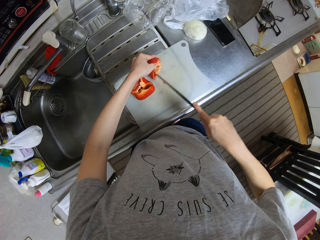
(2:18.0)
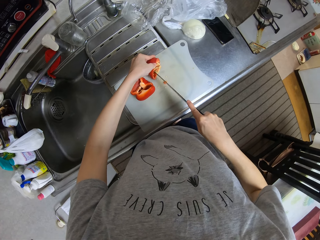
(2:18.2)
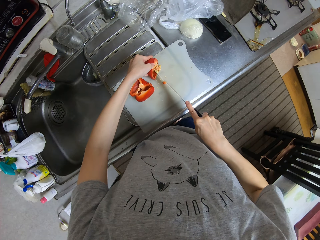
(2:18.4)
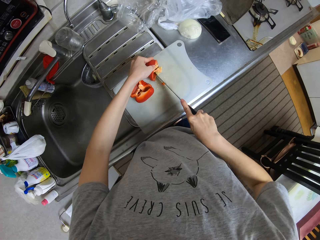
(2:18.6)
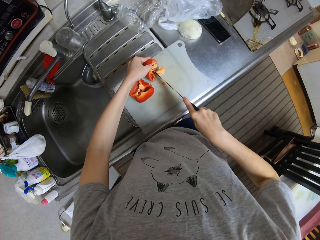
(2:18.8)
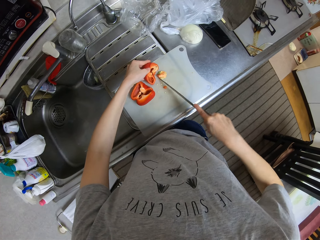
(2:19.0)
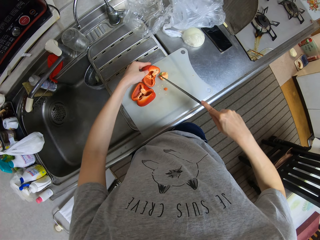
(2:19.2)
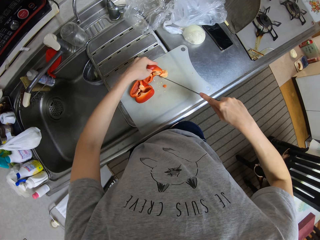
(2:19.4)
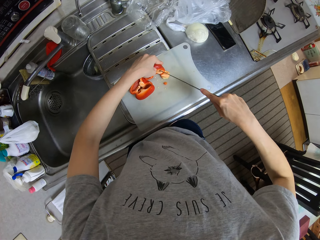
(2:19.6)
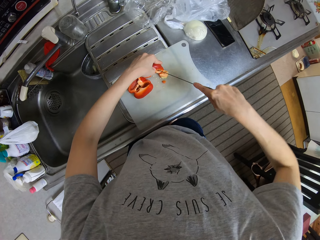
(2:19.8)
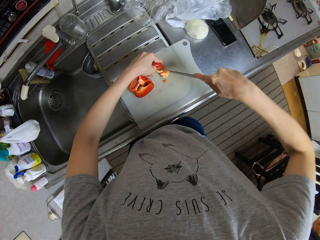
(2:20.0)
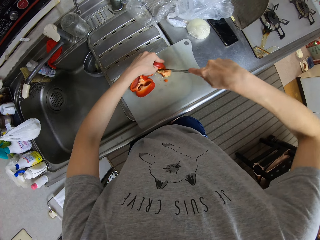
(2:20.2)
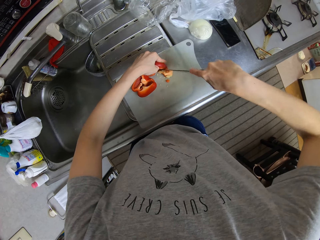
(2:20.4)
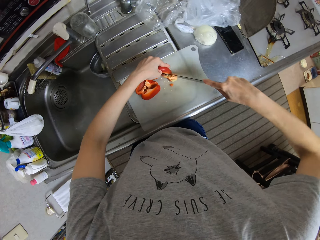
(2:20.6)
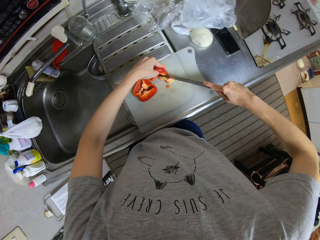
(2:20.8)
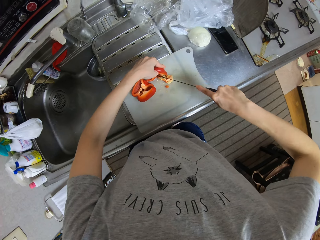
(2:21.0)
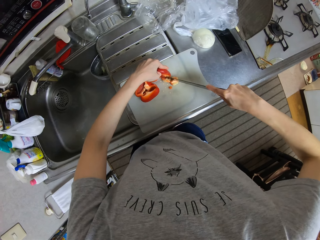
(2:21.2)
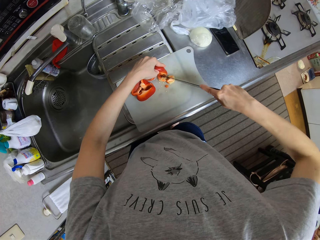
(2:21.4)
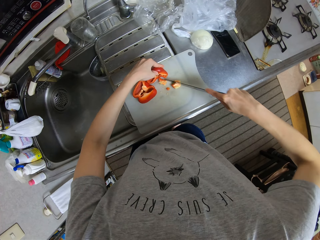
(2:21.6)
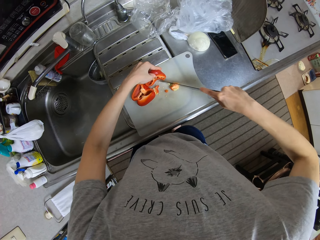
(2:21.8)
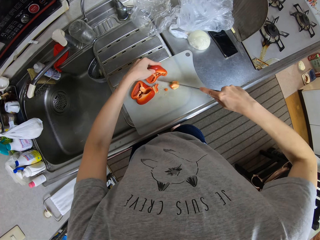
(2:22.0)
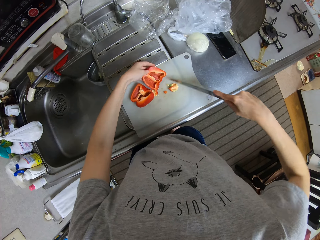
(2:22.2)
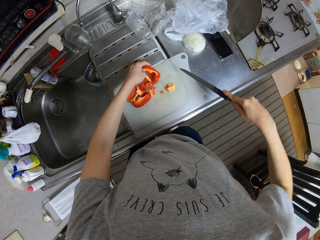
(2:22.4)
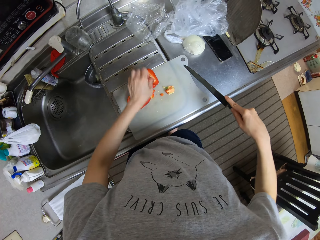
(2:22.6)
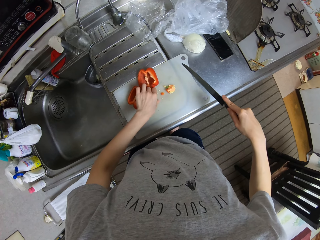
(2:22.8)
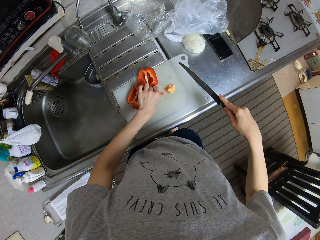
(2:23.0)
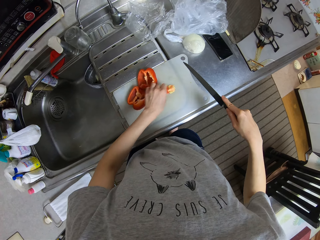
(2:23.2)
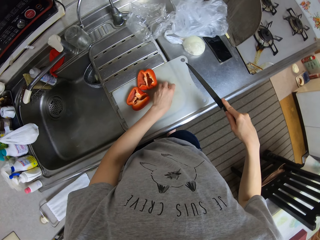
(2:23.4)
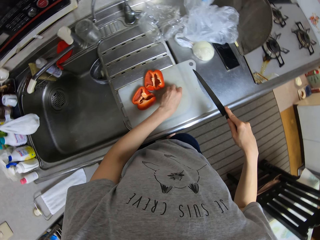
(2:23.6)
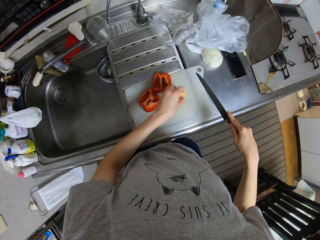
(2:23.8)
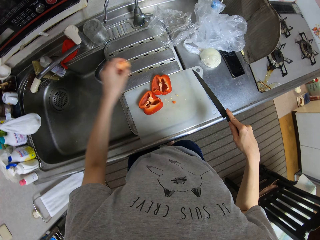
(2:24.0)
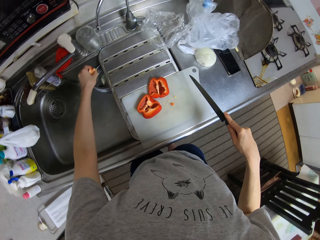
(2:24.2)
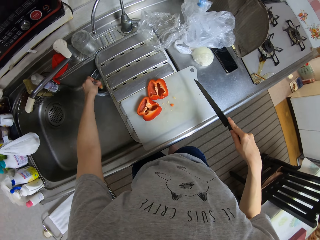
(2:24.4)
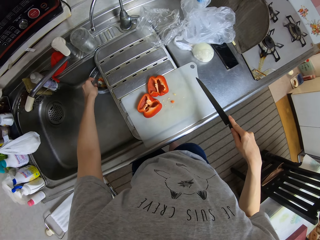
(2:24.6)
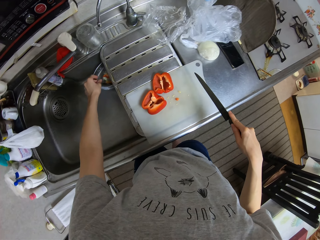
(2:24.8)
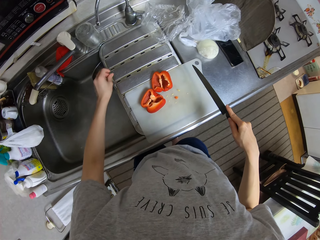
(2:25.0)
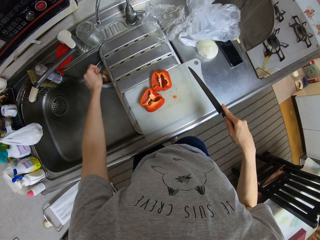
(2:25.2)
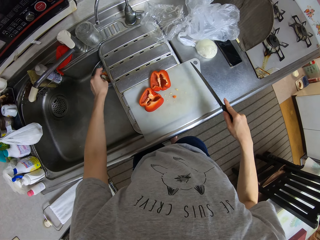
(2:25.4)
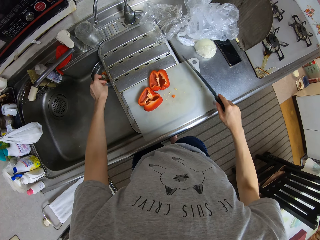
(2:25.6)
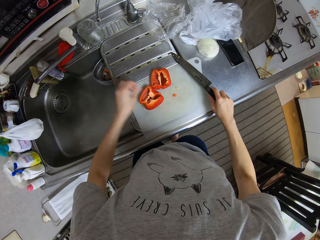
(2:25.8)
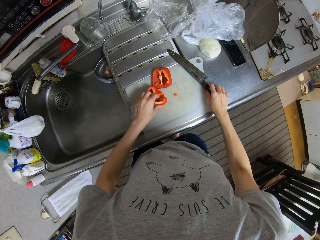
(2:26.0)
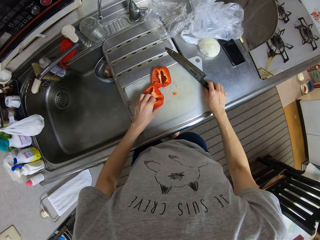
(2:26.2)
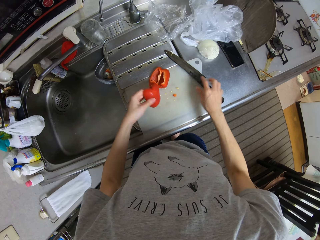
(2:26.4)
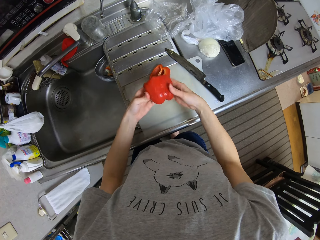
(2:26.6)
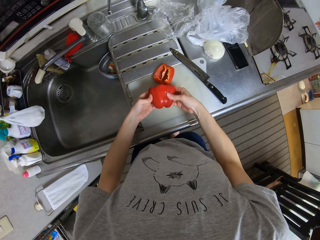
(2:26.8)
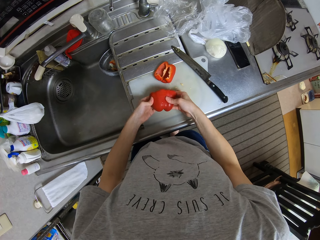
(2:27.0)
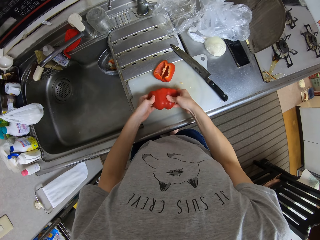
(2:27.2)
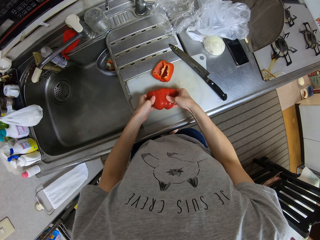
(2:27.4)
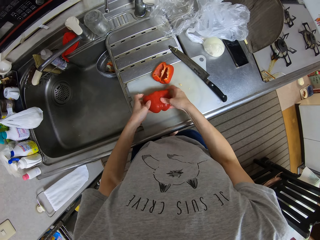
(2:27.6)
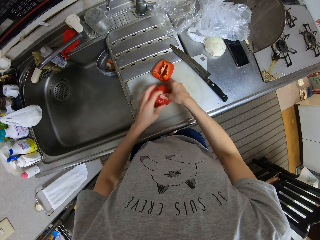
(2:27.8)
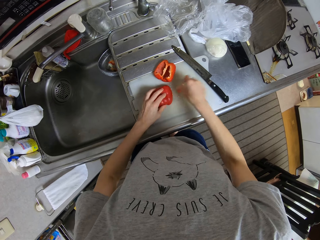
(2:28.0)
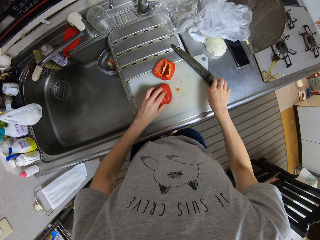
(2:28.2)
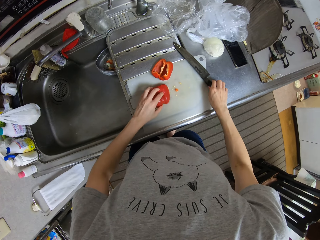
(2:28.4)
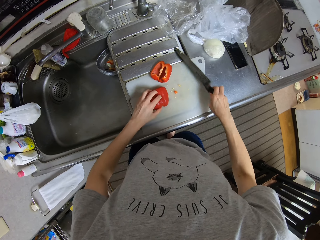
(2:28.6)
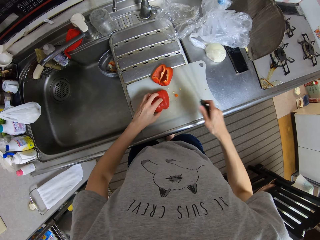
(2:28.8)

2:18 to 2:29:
The camera wearer picks pieces of bell pepper on the chopping board. They throw the pieces of bell pepper in a bowl in the sink. They put the knife on the chopping board. They pick a piece of bell pepper on the chopping board. They stretch the piece of bell pepper. They put the piece of bell pepper on the chopping board. They pick the knife on the chopping board.

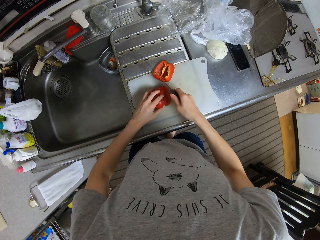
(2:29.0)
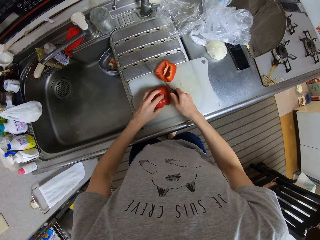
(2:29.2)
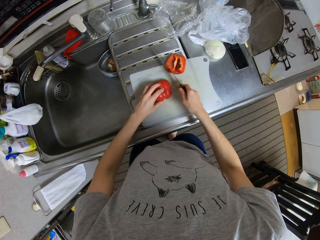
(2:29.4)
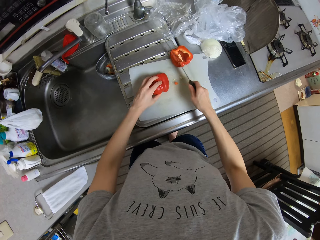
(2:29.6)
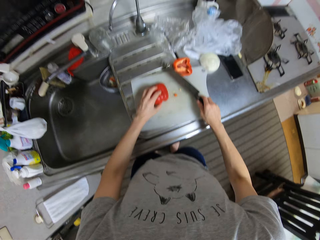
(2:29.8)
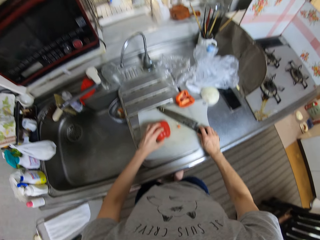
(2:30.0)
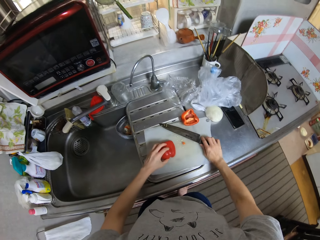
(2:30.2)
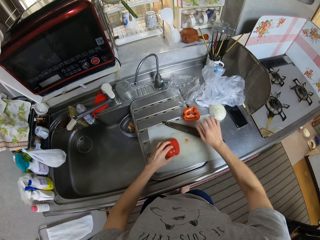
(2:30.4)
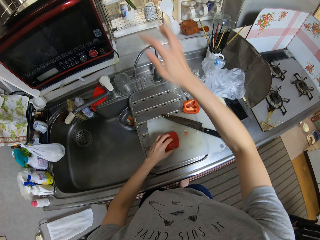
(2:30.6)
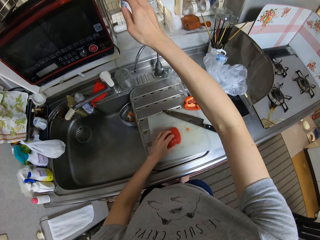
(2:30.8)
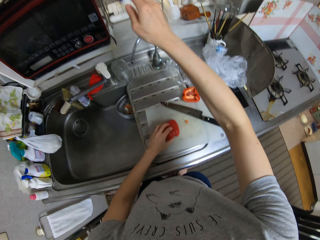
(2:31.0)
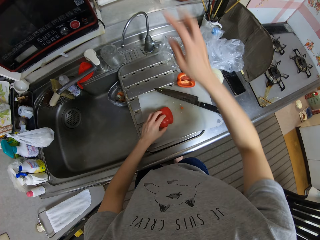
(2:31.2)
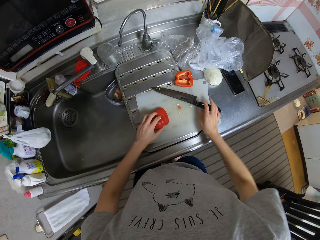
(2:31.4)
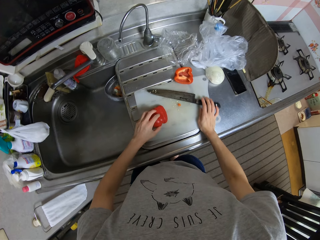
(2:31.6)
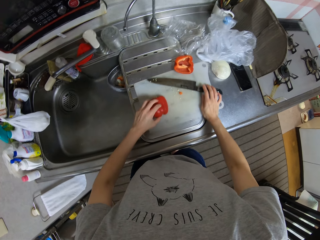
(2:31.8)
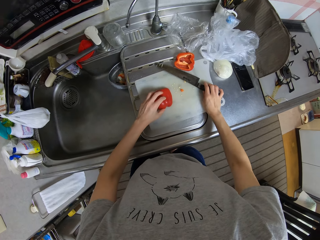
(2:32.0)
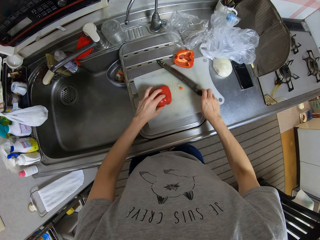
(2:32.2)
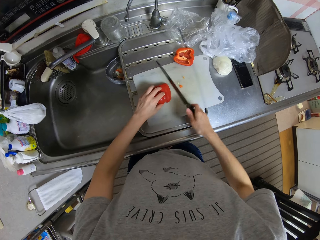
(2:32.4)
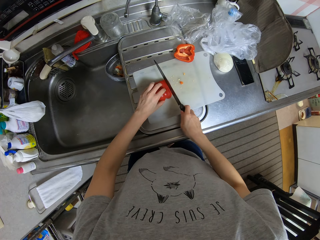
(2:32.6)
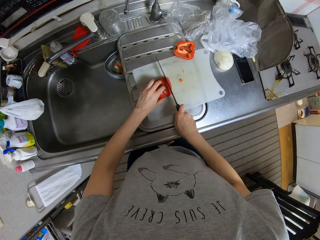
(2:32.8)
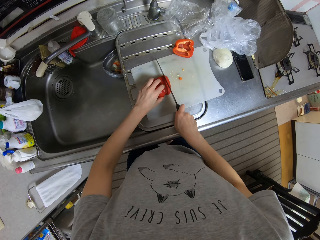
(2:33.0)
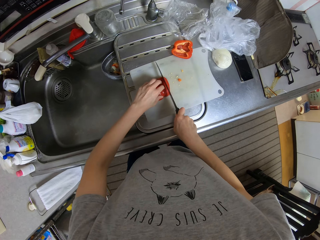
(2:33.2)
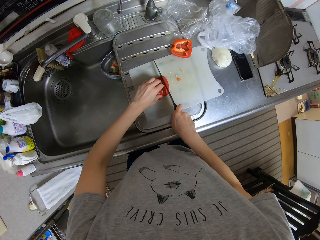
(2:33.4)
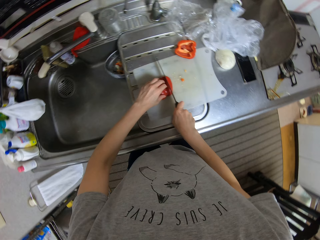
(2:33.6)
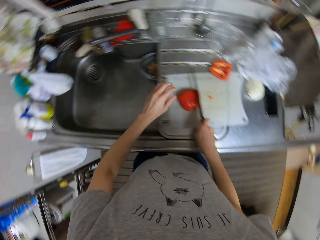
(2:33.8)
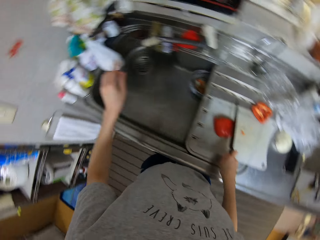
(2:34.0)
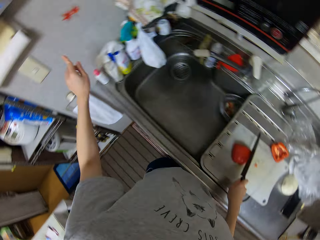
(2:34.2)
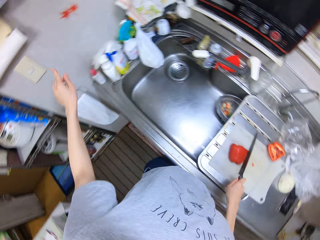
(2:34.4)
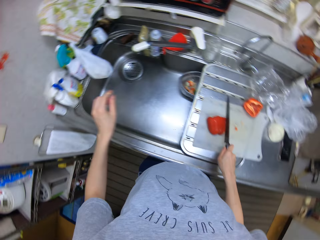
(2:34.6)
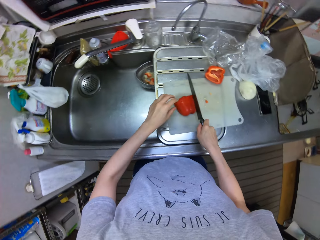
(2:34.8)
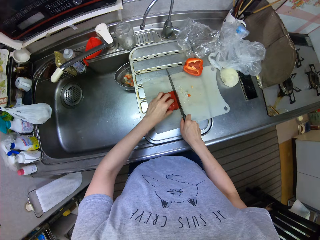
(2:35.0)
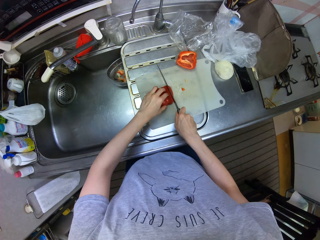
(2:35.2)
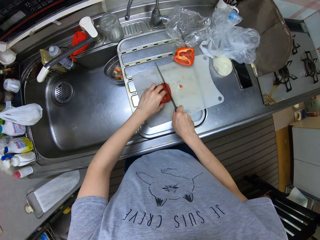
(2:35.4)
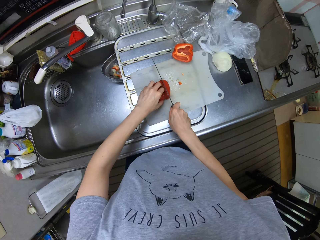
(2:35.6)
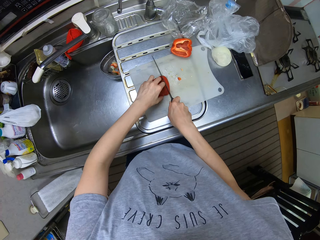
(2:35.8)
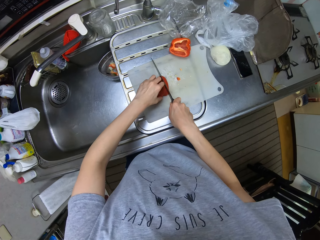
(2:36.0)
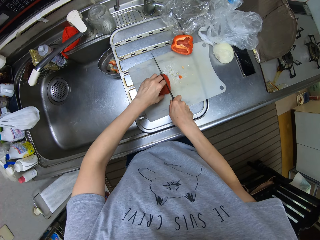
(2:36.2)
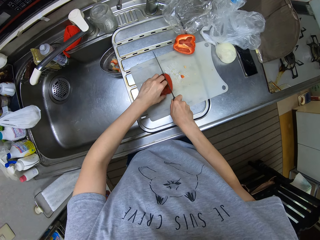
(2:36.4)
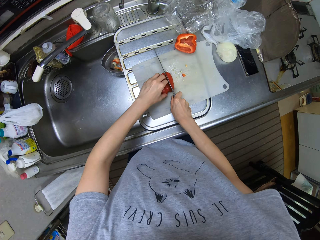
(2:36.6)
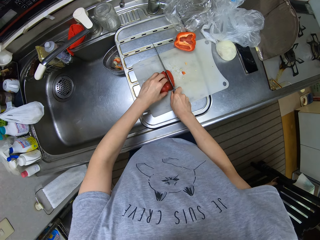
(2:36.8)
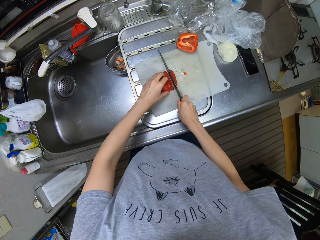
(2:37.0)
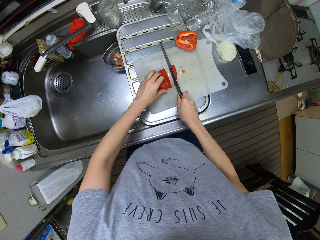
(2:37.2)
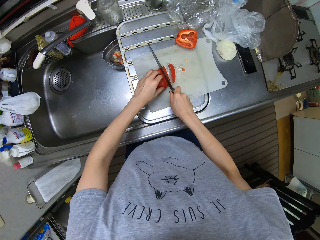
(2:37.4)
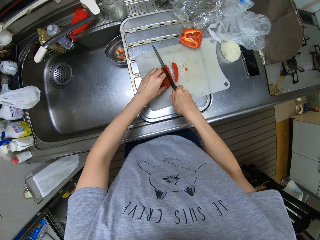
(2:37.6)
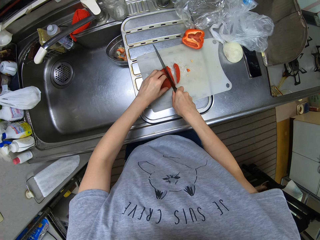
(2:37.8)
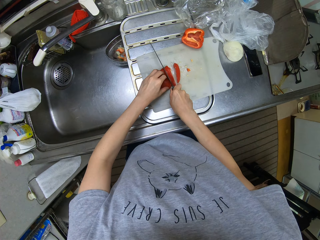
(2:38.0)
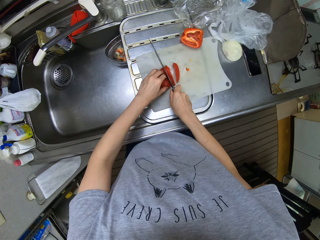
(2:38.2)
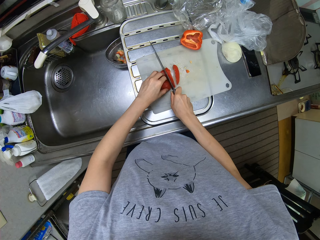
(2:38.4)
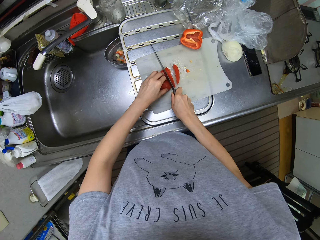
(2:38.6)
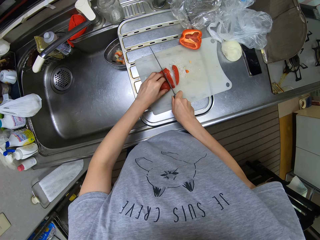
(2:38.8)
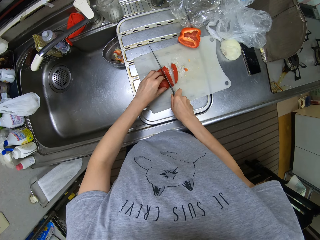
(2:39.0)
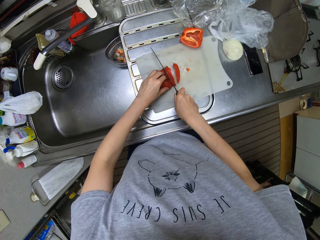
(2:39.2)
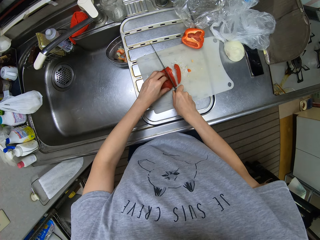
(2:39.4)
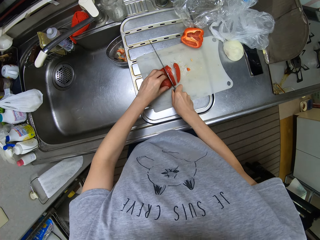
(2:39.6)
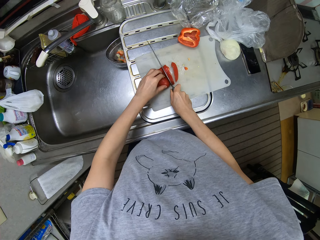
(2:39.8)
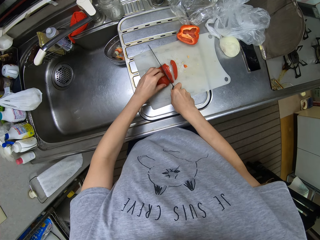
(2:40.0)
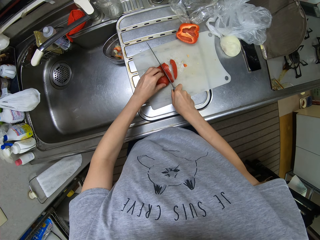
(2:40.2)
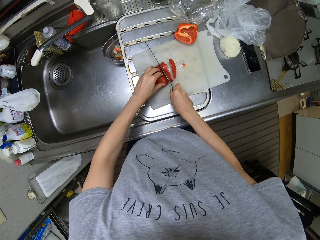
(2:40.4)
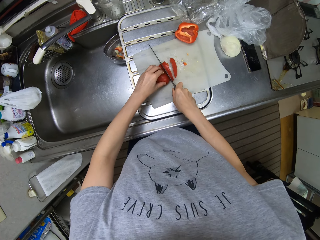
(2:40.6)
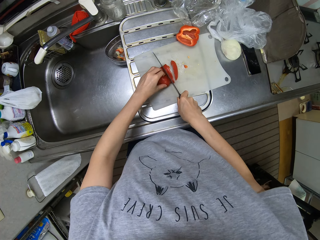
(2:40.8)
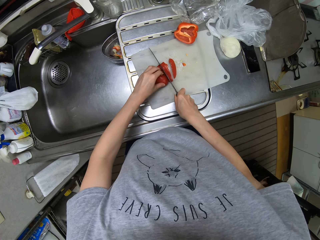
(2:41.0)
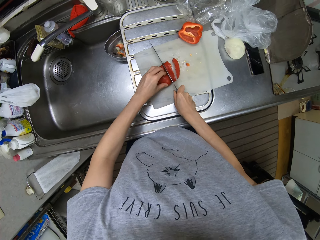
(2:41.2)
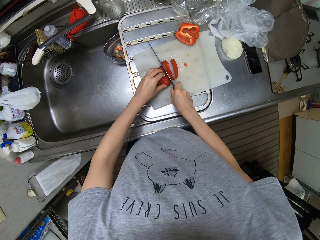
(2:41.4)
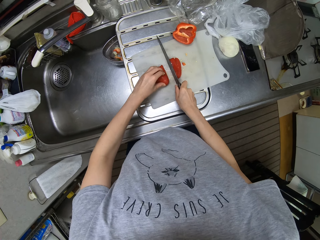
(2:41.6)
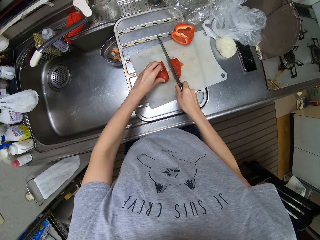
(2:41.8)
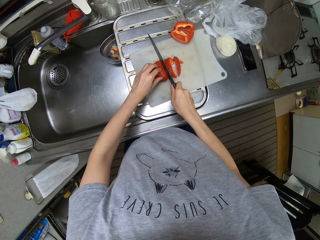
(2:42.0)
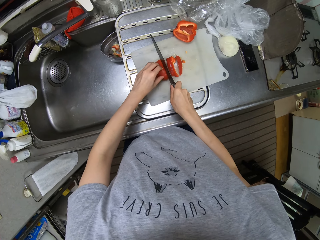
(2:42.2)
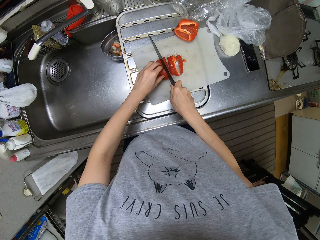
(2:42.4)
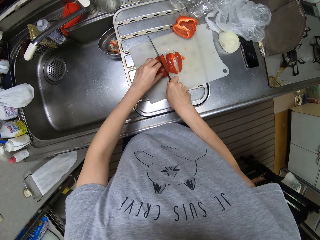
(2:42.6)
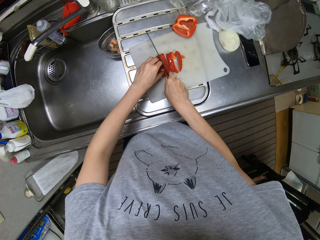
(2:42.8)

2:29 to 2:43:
The camera wearer moves the chopping board on the countertop. She puts the knife on the chopping board. She pulls a light switch with her right hand. She holds a sieve handle on the dishrack. She moves the chopping board on the countertop. She picks the knife on the chopping board. She cuts the bell pepper into smaller pieces on the cutting board with the knife. She turns around. She uses gestures. She turns around. She holds the bell pepper on the chopping board. She cuts the bell pepper on the chopping board with the knife.
